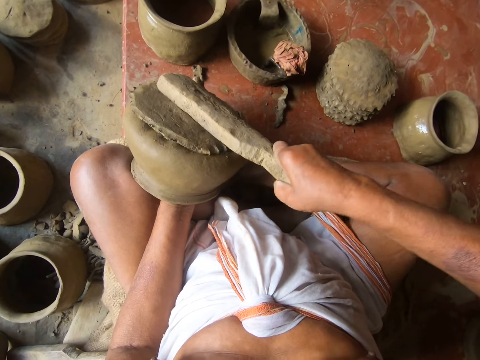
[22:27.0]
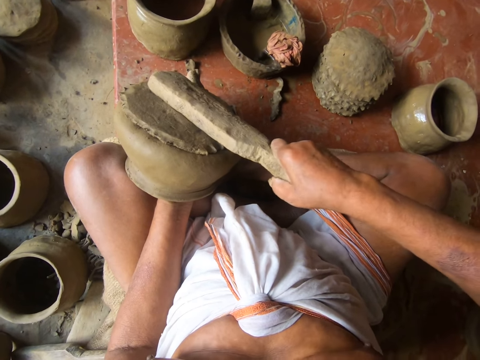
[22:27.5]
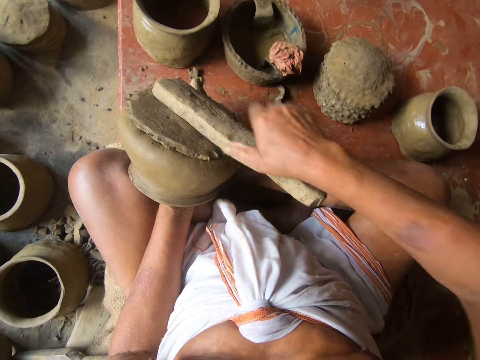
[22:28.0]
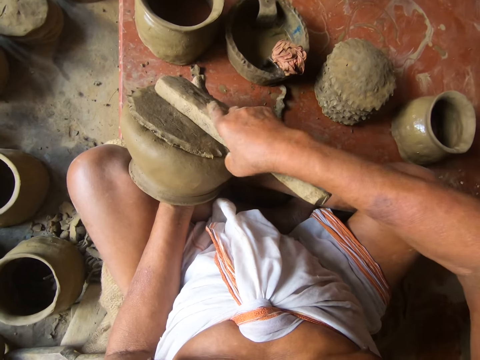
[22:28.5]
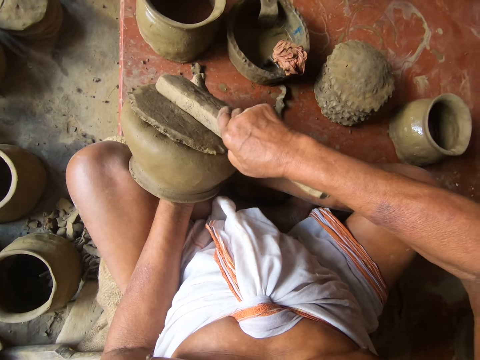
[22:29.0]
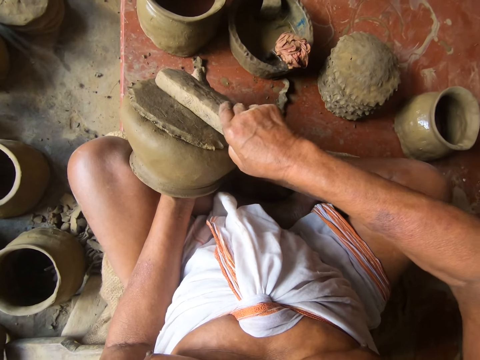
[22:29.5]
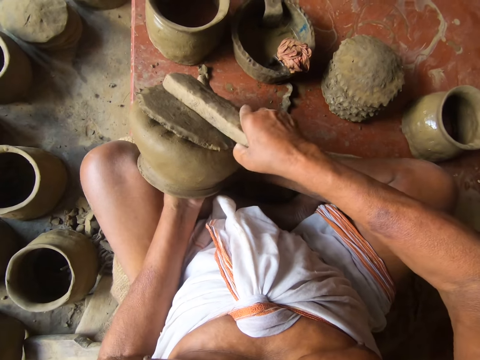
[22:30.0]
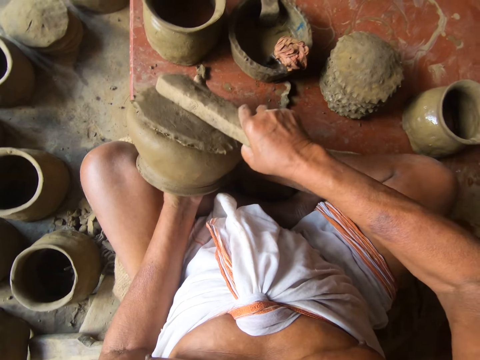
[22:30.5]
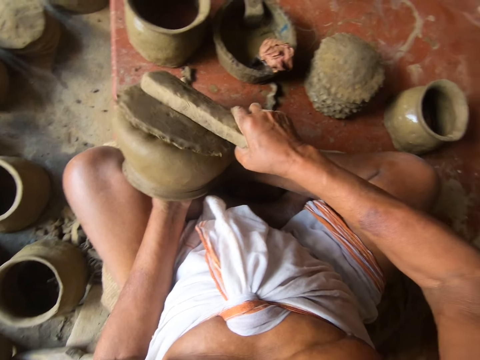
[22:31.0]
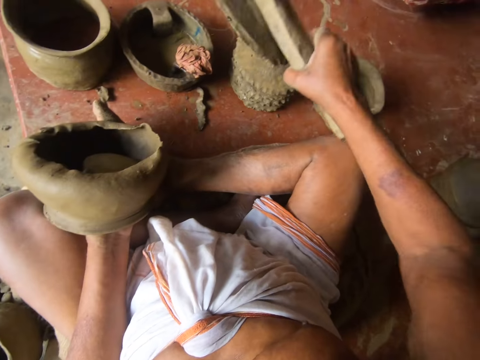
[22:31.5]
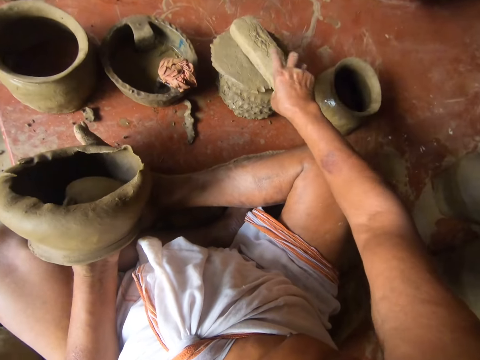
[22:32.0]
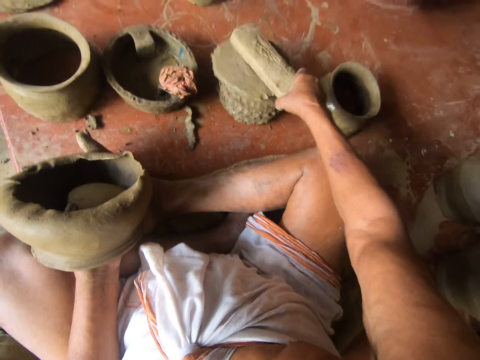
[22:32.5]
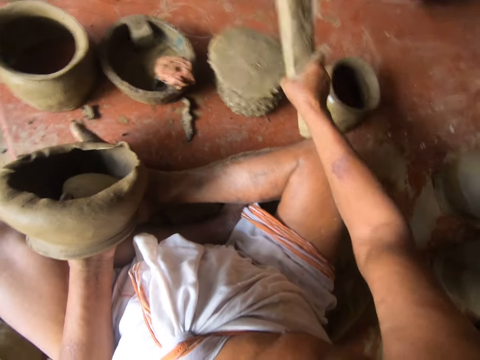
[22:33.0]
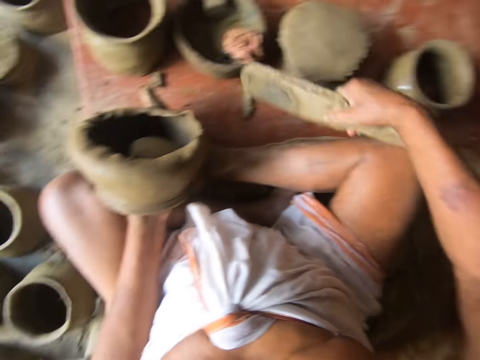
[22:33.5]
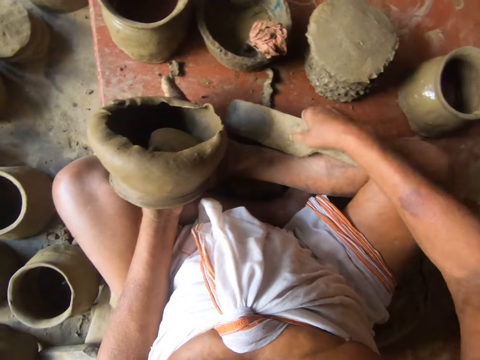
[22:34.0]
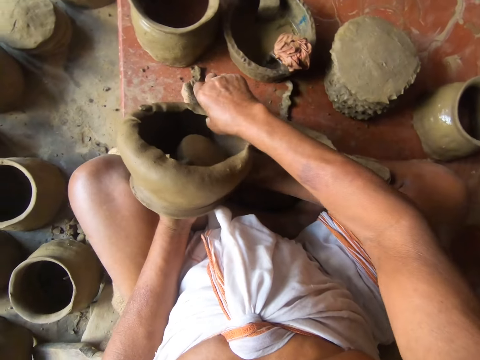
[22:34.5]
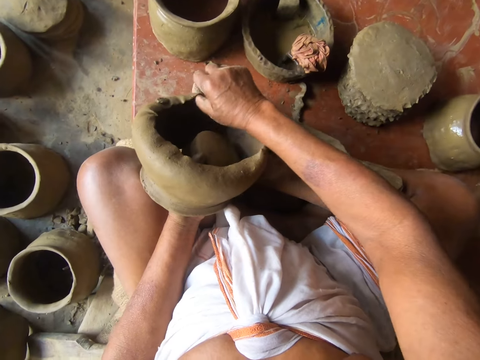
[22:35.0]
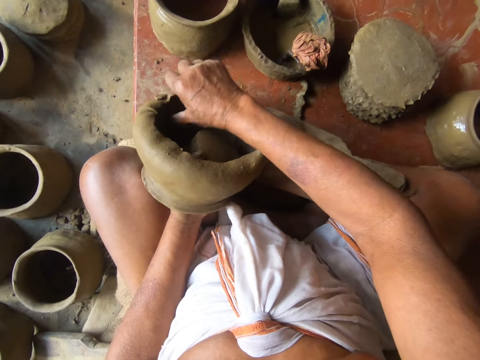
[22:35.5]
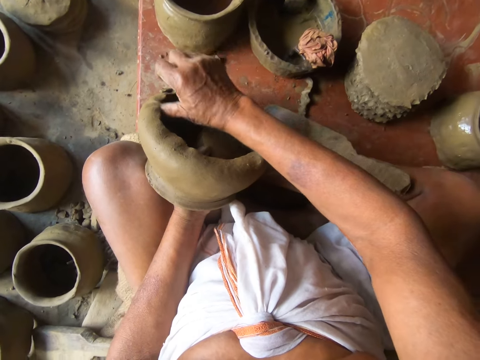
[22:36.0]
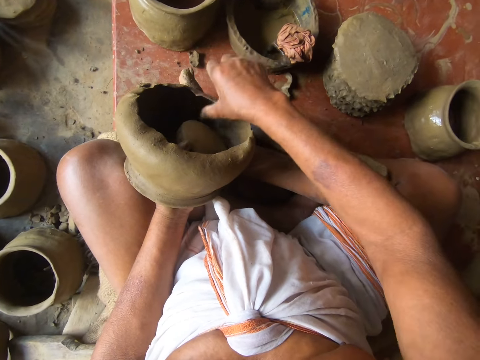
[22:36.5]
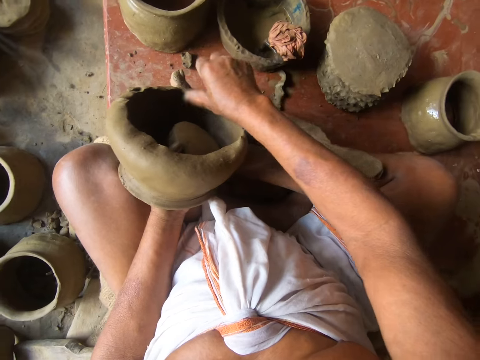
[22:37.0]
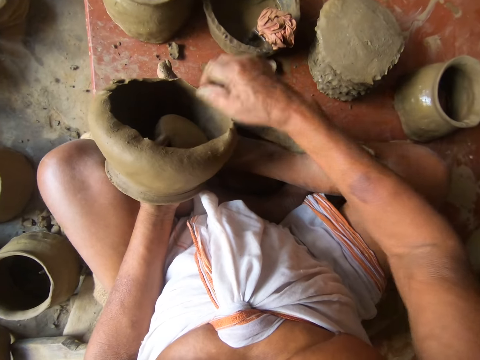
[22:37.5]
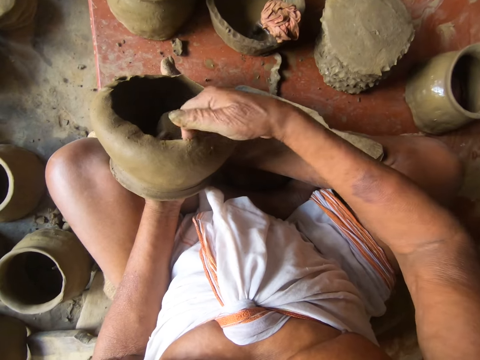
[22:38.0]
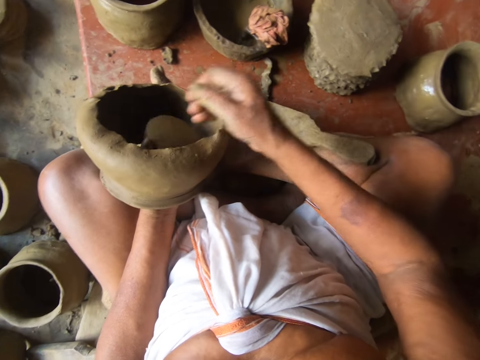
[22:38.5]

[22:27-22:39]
The camera wearer separates the spanking paddle and the clay mold. They carry the clay mold with the spanking paddle. They put the clay mold on the other clay molds. They separate the spanking paddle and the clay mold. They put the spanking paddle on the floor with the right hand. They press the clay. They mold the pot with the right hand.

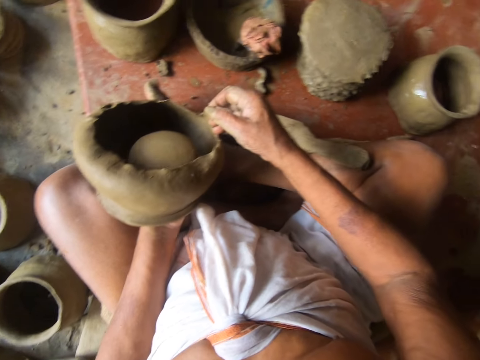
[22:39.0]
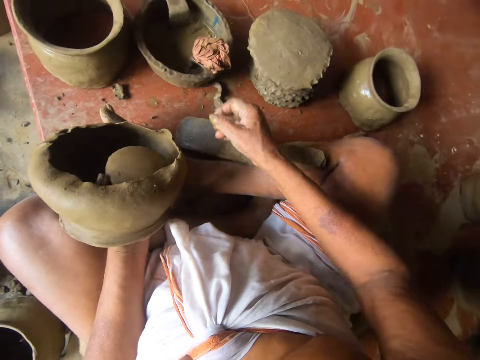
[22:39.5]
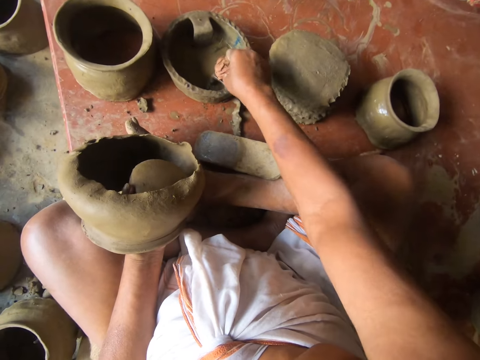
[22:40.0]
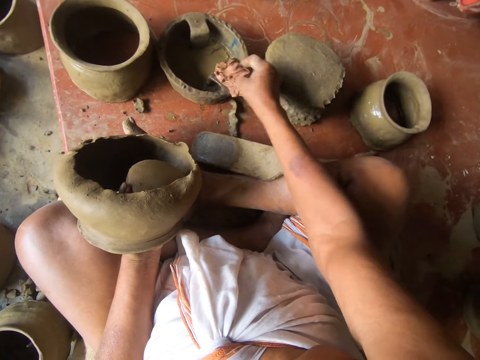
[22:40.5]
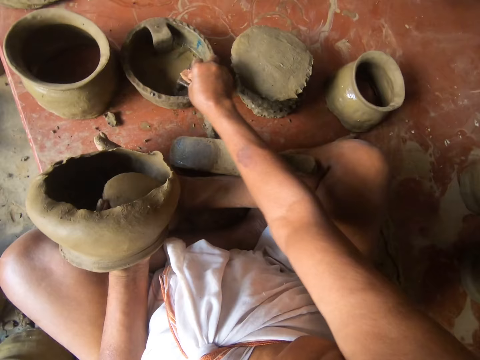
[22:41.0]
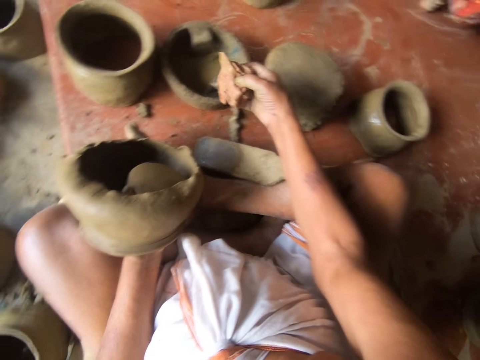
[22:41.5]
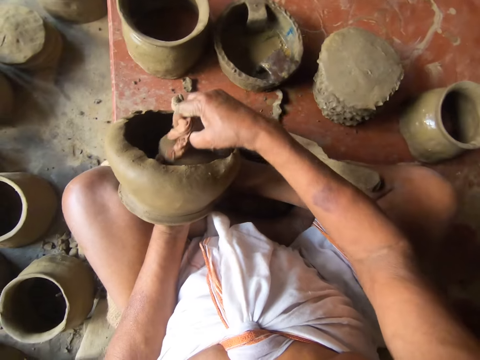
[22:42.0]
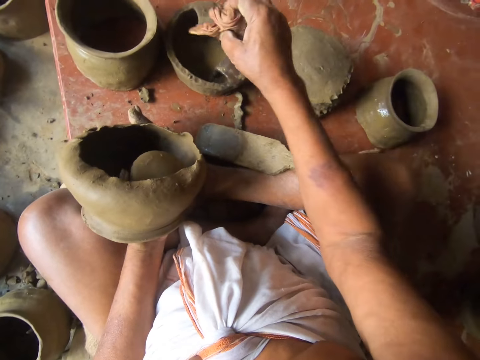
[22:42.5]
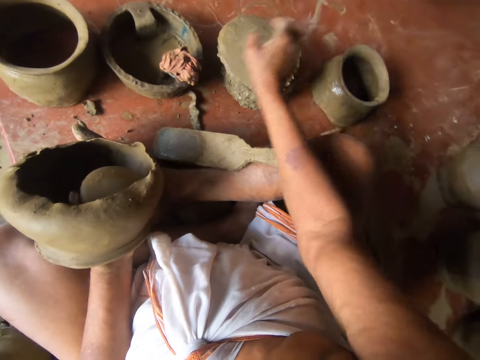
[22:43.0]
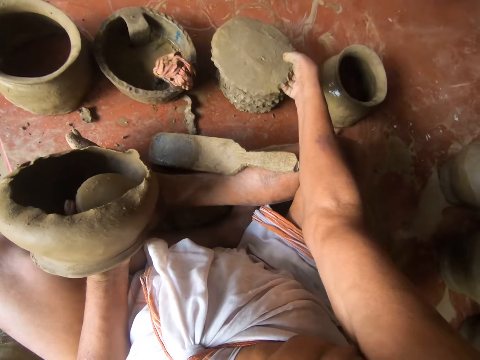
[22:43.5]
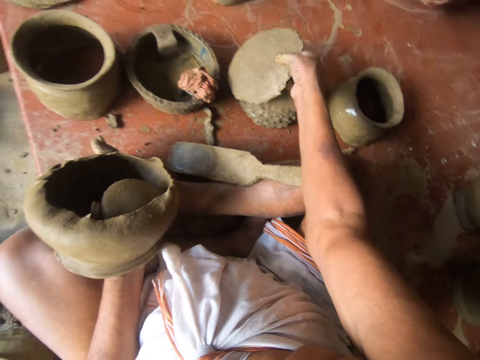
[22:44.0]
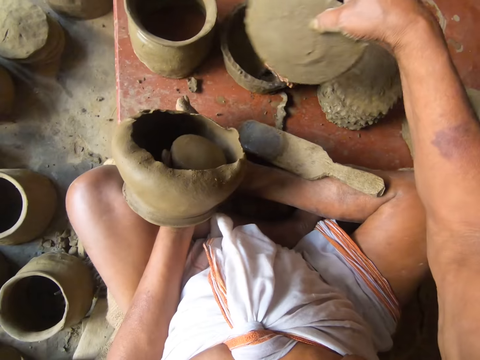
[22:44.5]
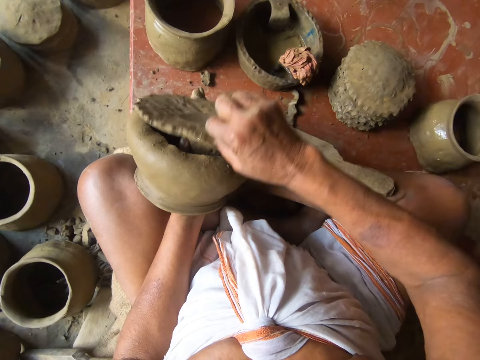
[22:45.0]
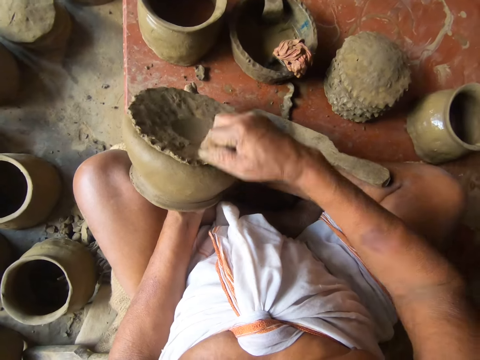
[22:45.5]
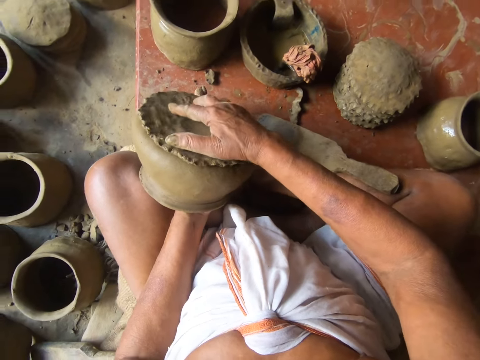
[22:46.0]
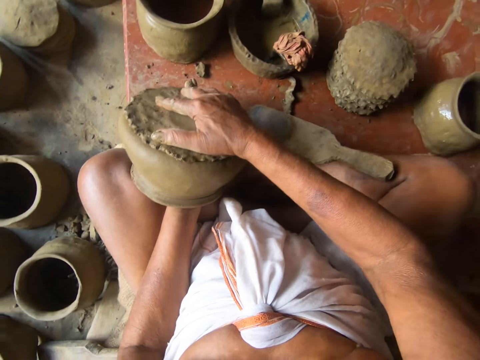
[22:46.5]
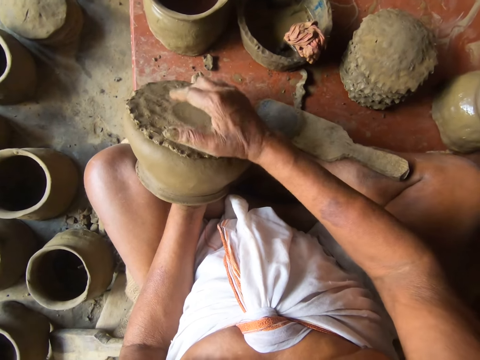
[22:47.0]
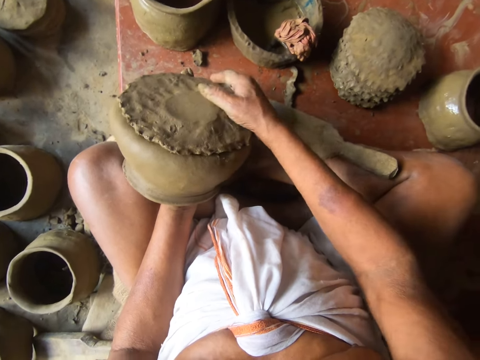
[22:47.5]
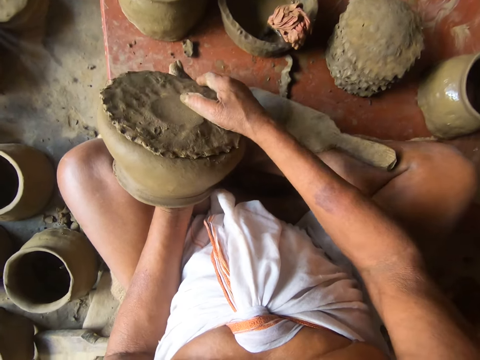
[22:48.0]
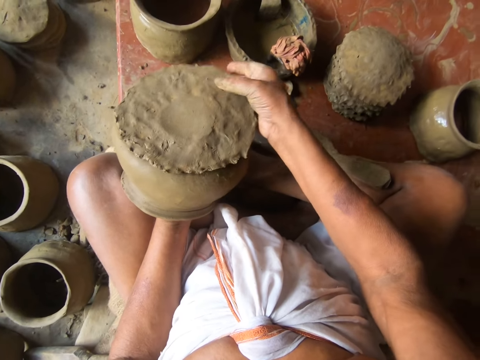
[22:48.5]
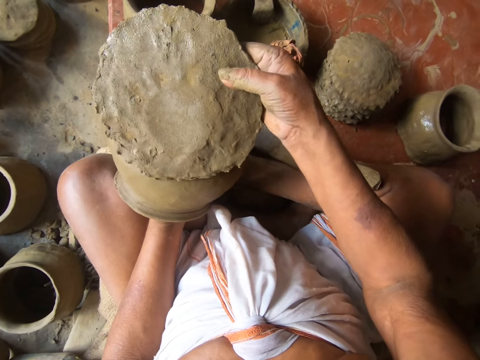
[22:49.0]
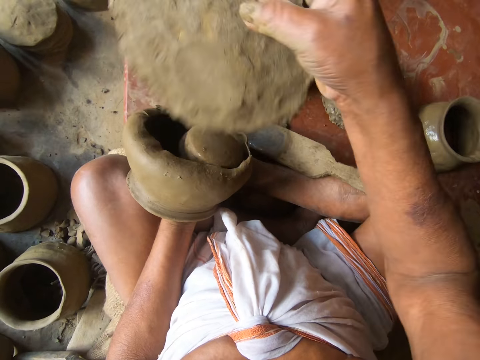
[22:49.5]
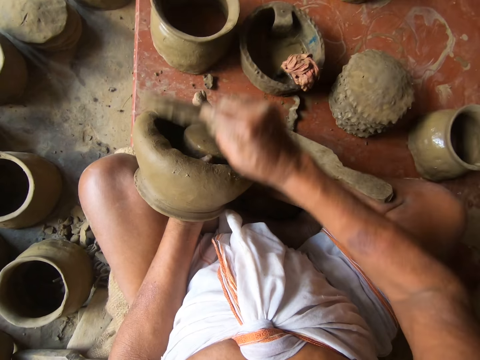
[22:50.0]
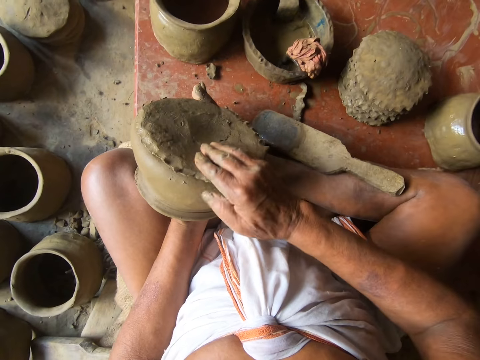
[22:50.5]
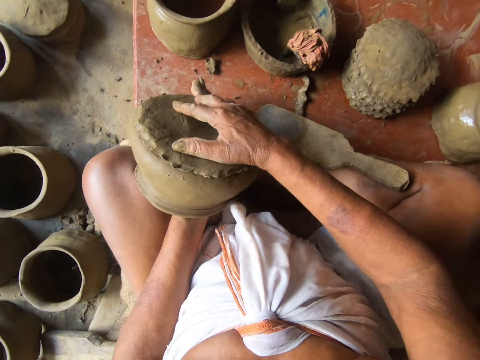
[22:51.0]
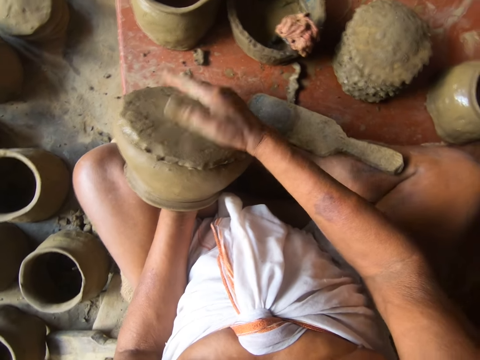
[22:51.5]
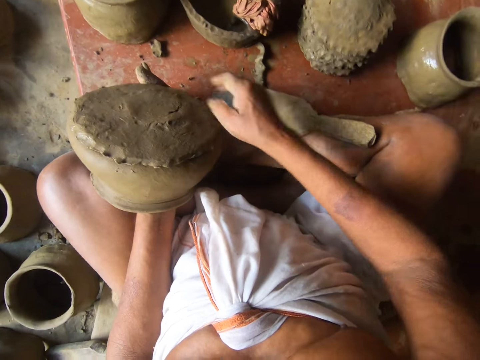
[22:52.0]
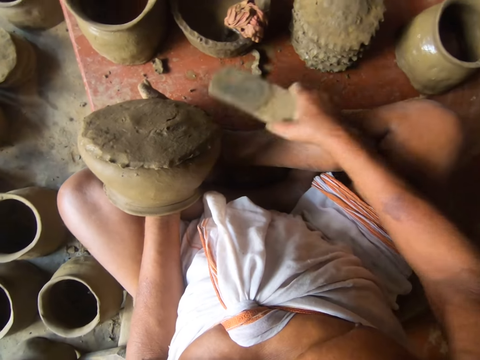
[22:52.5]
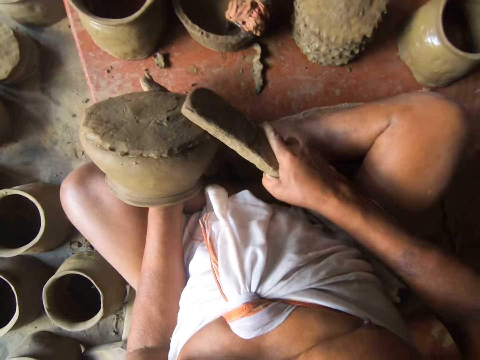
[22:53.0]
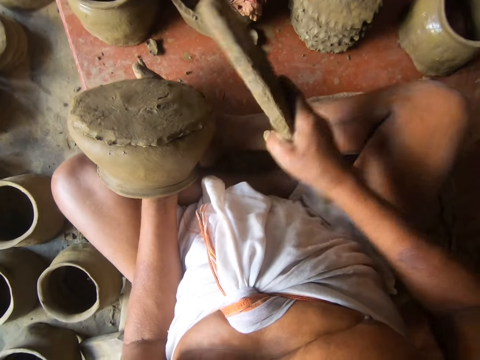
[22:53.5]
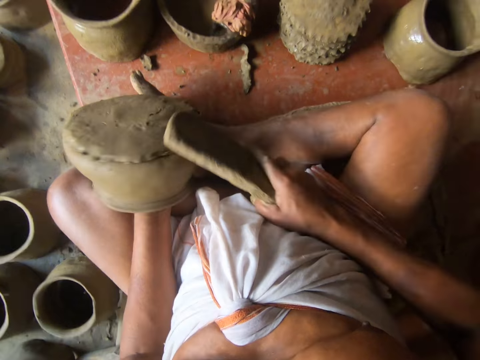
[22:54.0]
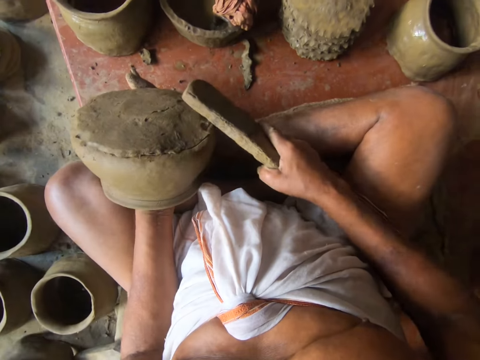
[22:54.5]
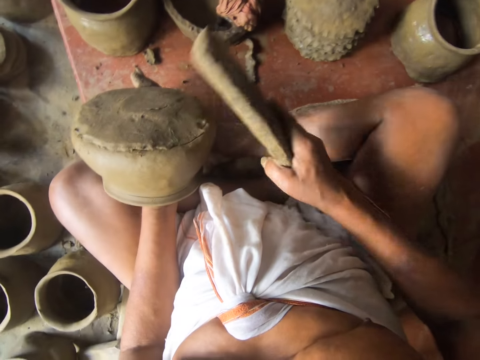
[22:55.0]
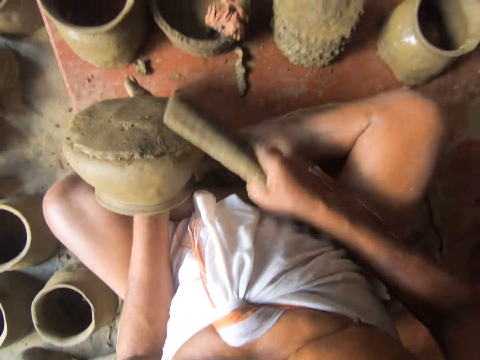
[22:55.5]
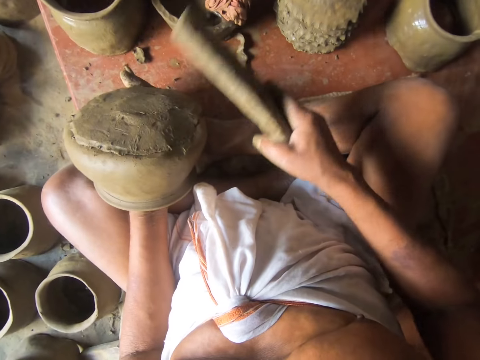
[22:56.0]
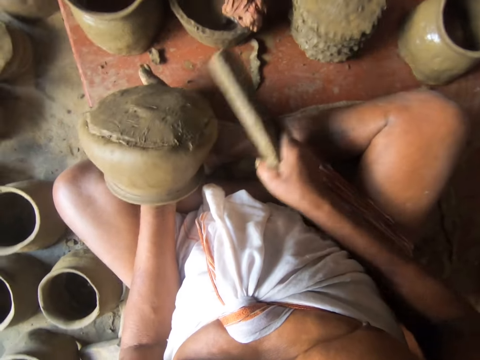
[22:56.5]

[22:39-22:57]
The camera wearer picks up the cloth from the container with the right hand. They wet the wood with the cloth. They wipe the clay mold in the pot with the cloth. They put the cloth on the container with the right hand. They pick up the clay mold with the right hand. They fix the bottom part of the pot. They fix the bottom part on the modelling clay pot. They pick up the wood from the floor. They hold the wood piece. They hit the modelling clay pot with the wood.
